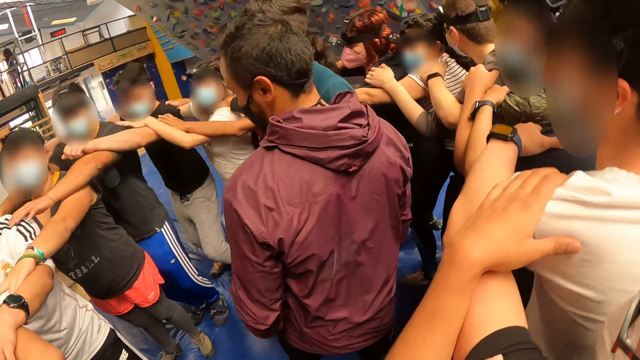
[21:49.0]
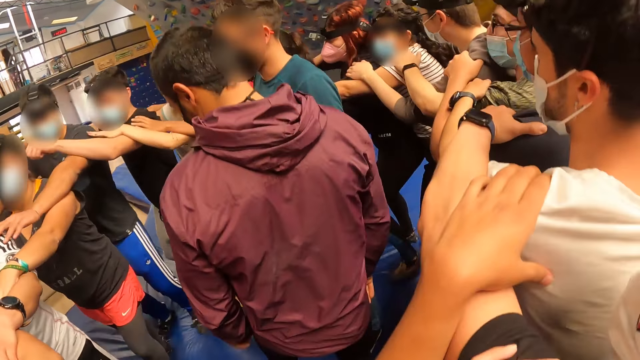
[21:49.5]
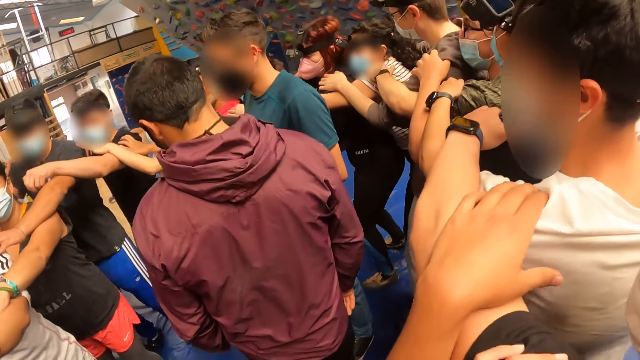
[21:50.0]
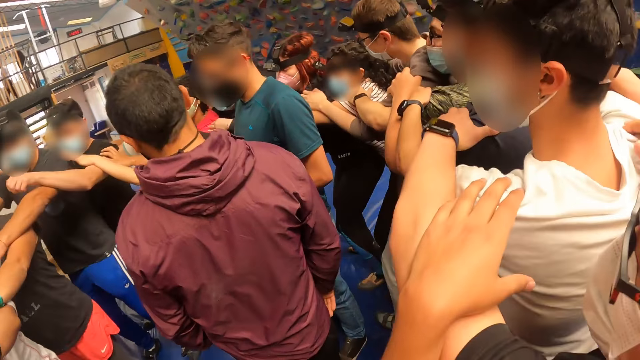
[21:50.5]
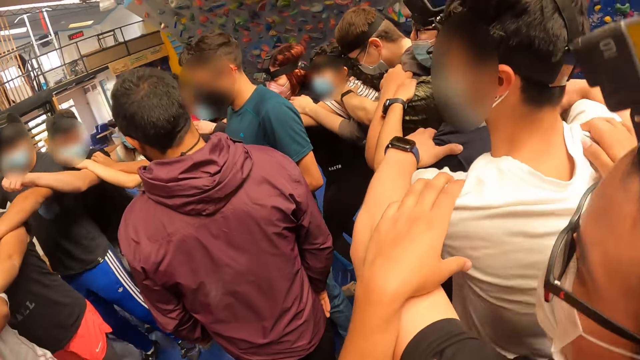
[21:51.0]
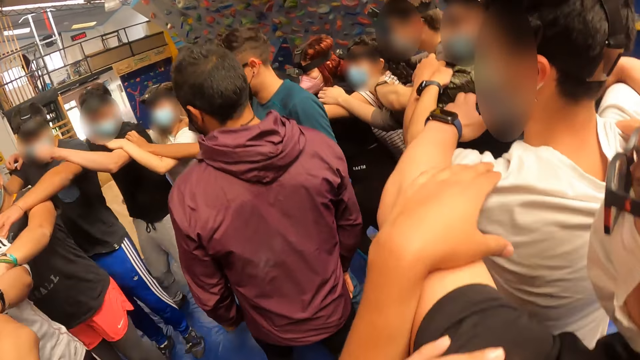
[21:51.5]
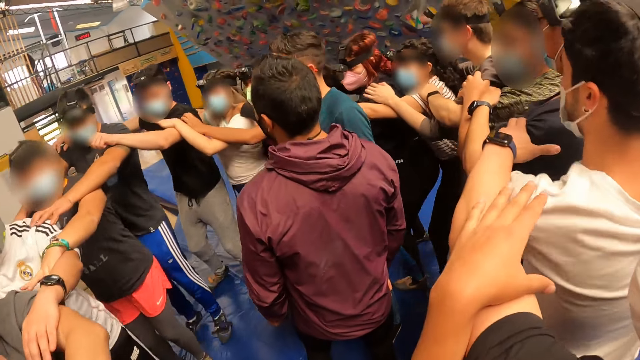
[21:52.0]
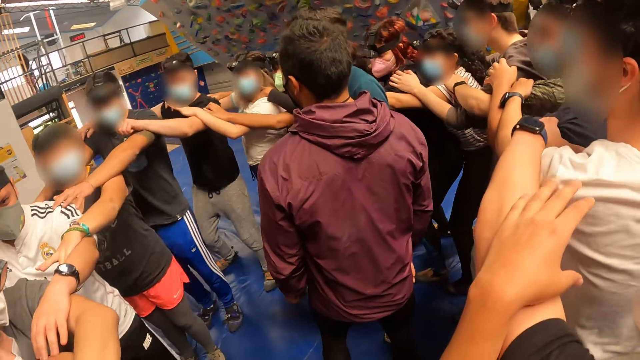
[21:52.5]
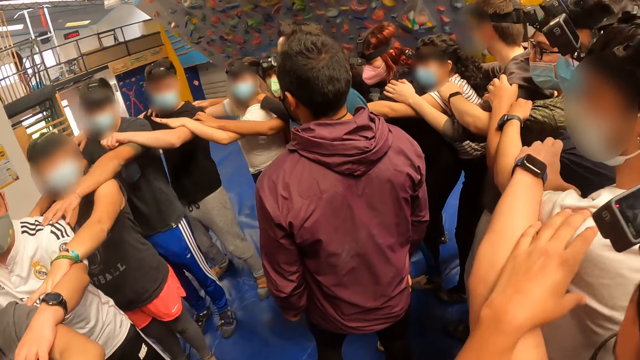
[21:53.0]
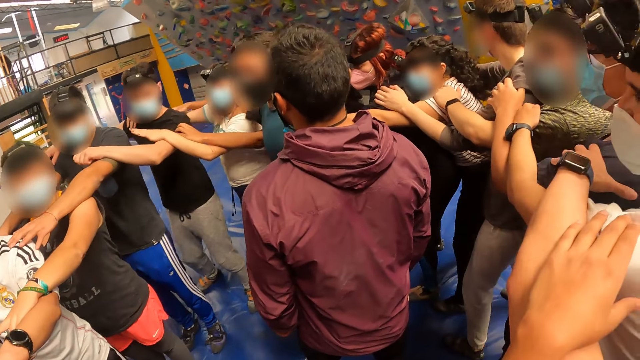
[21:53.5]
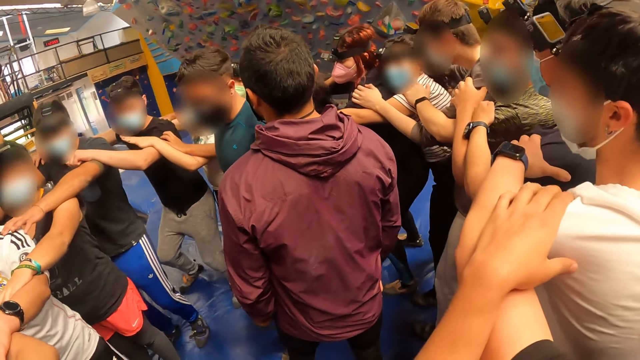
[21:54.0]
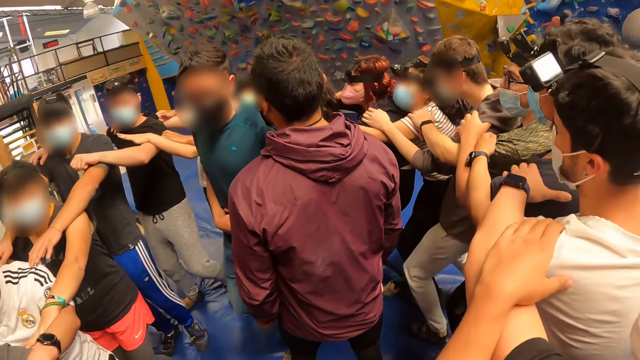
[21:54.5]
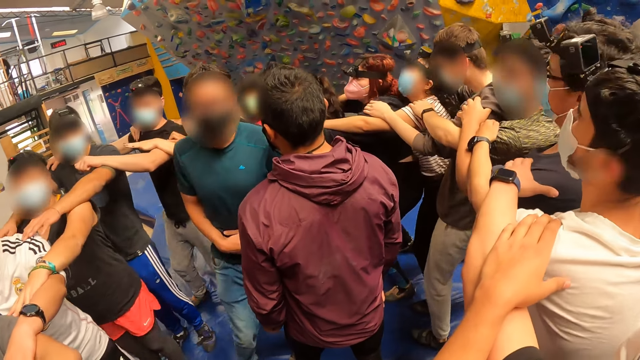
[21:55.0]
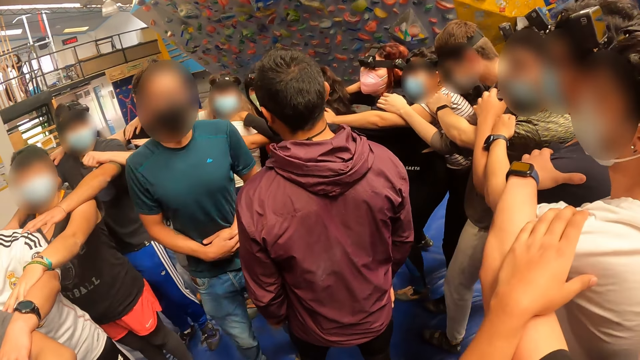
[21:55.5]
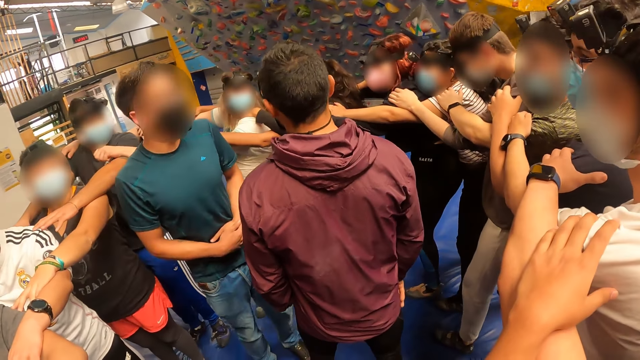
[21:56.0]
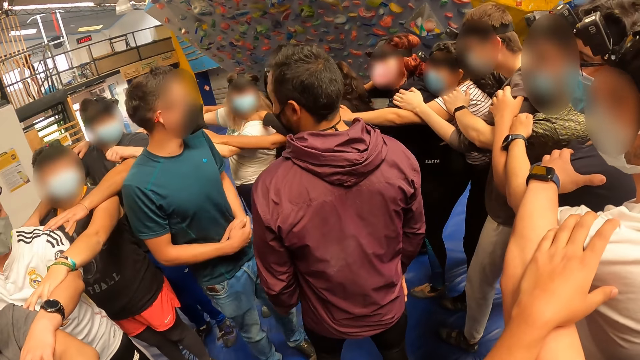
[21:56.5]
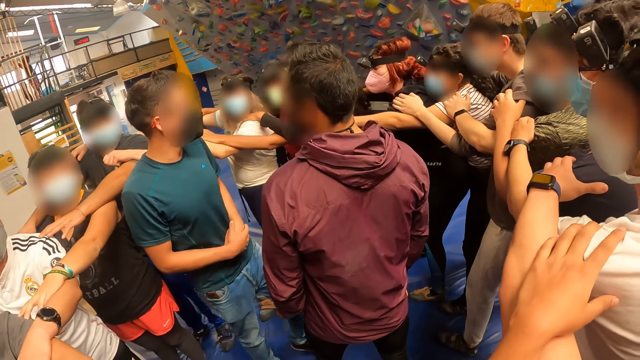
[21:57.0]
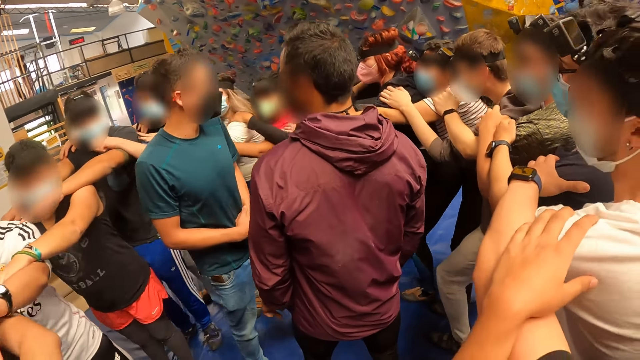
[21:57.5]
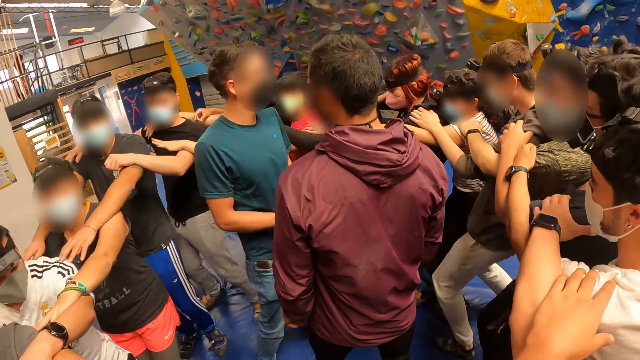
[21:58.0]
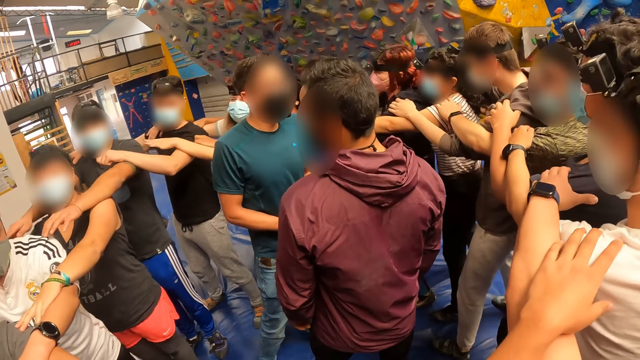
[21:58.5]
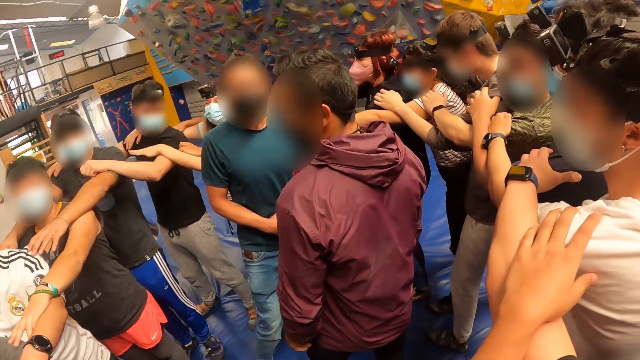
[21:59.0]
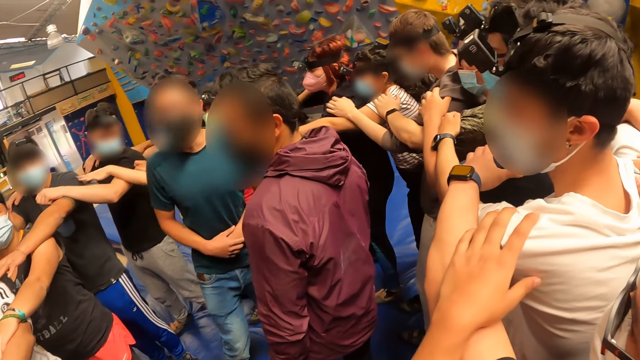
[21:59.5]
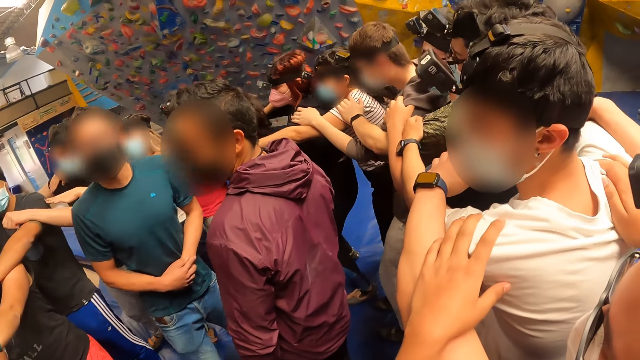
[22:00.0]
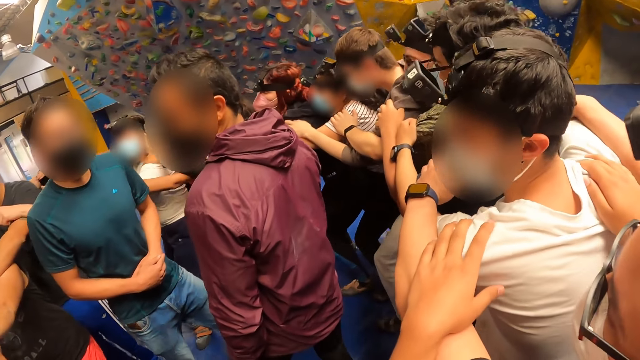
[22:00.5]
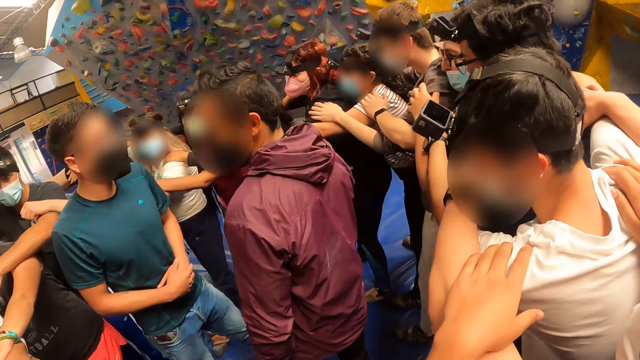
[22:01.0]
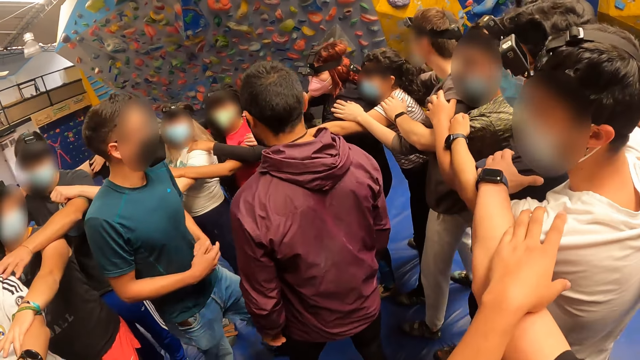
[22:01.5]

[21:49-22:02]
The camera wearer moves on the crash pads. They squat. They look around.

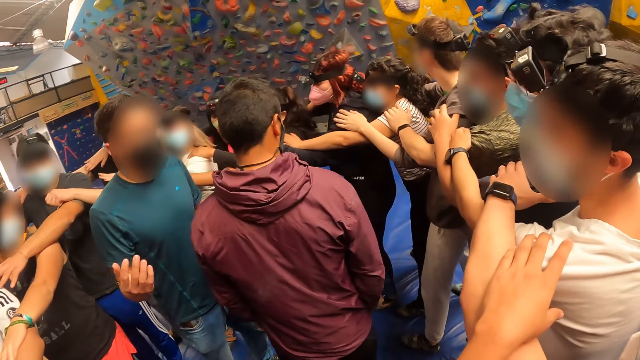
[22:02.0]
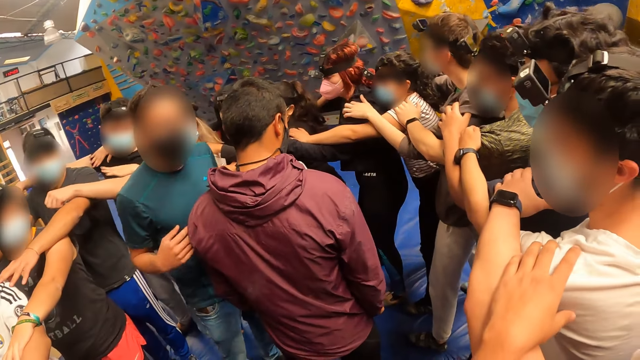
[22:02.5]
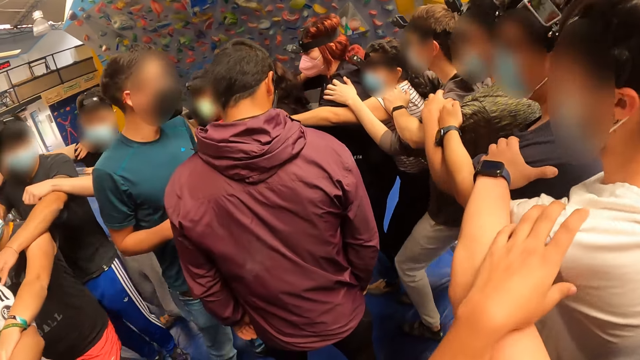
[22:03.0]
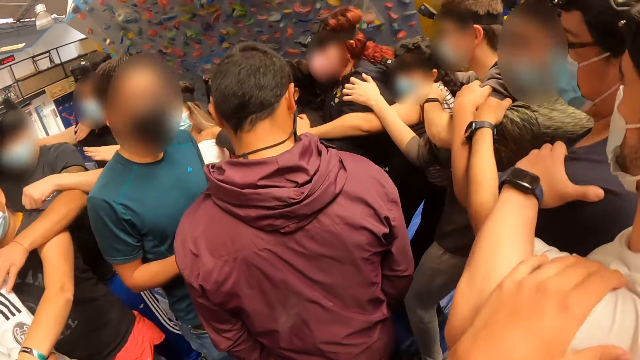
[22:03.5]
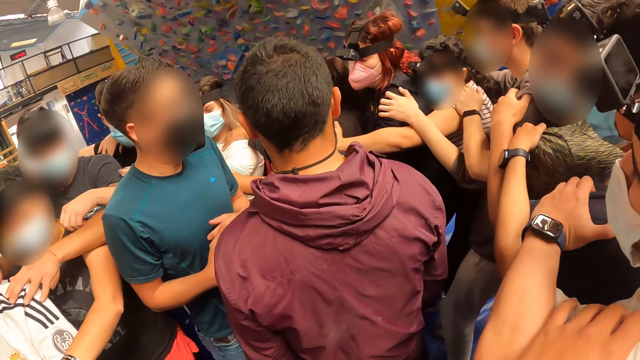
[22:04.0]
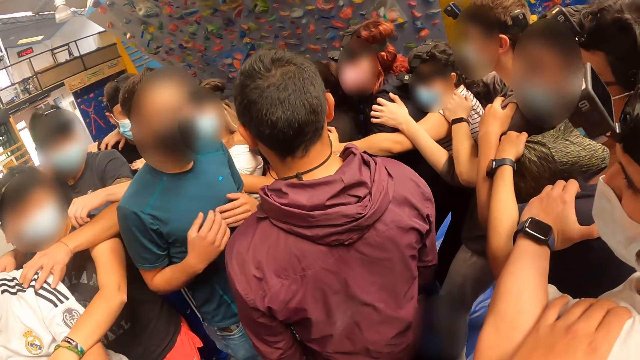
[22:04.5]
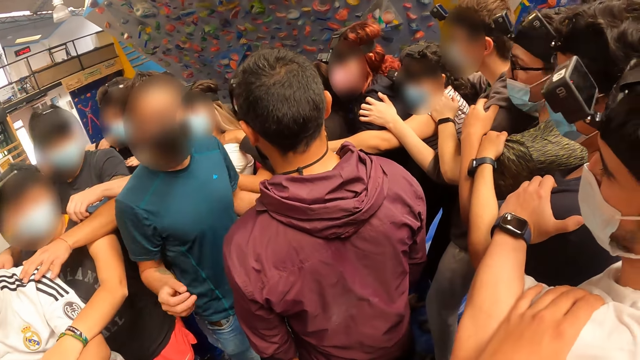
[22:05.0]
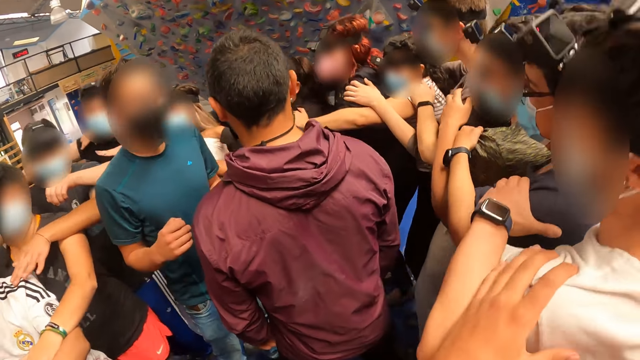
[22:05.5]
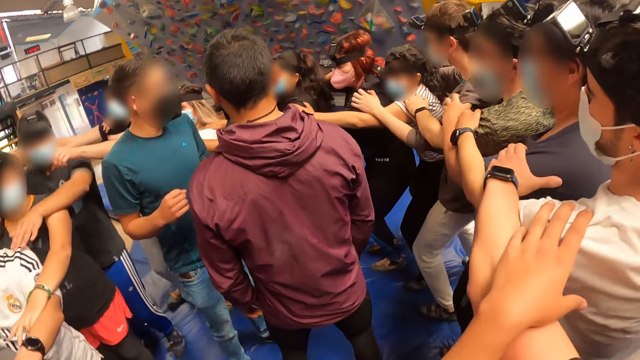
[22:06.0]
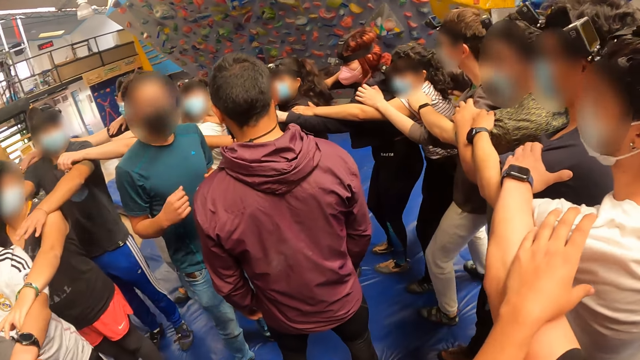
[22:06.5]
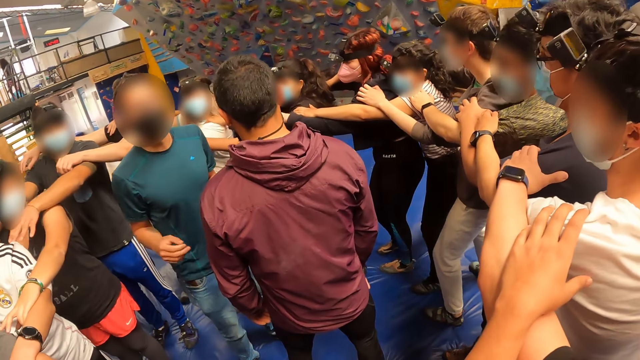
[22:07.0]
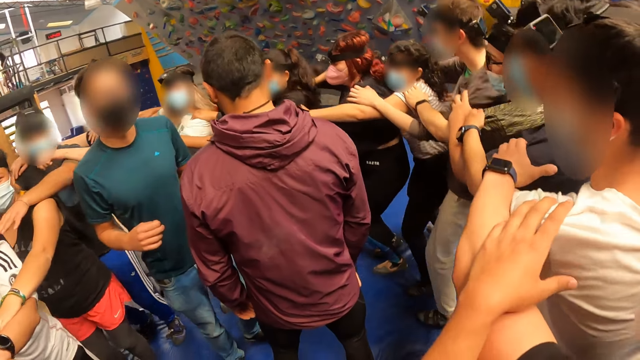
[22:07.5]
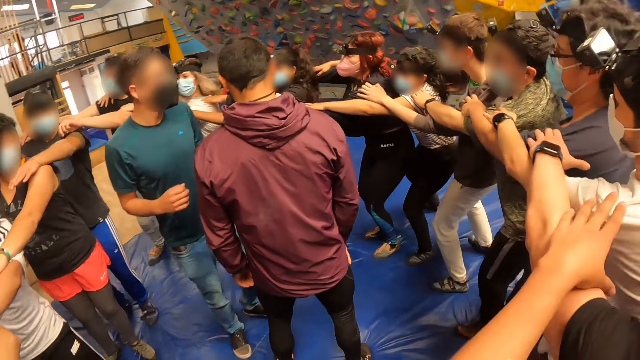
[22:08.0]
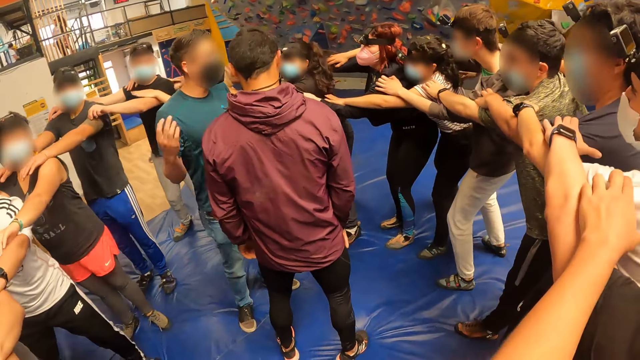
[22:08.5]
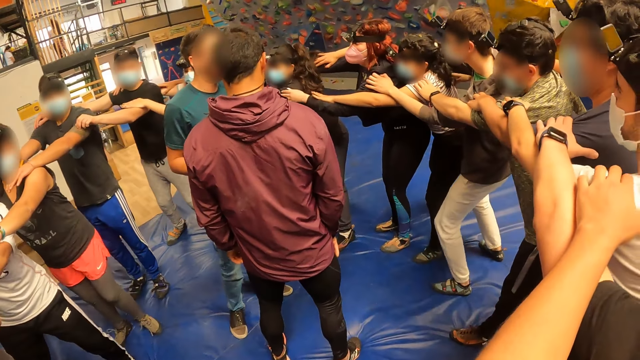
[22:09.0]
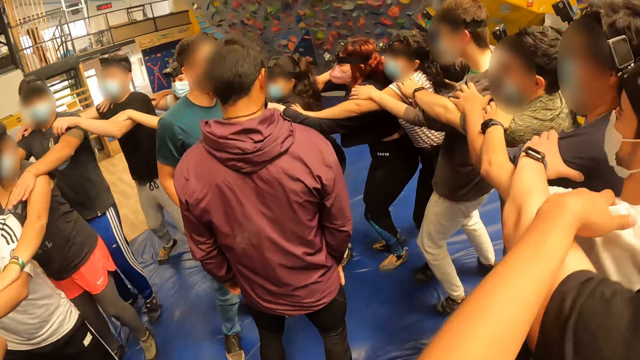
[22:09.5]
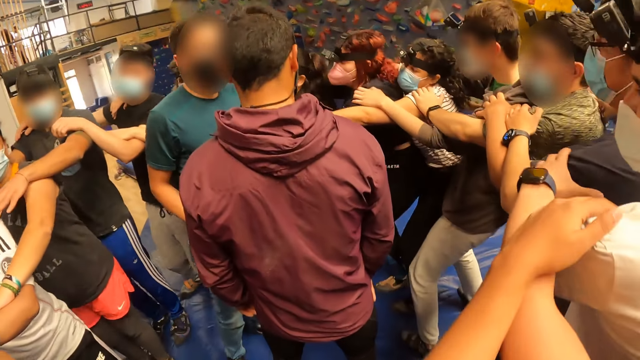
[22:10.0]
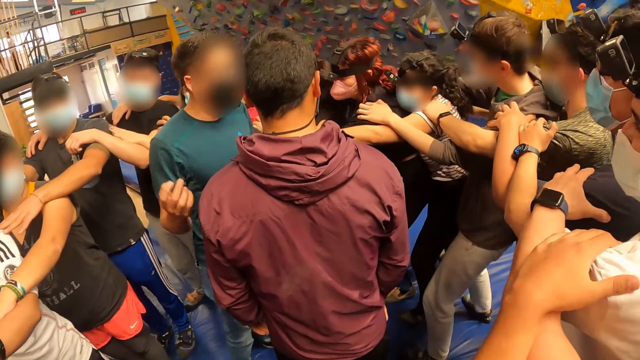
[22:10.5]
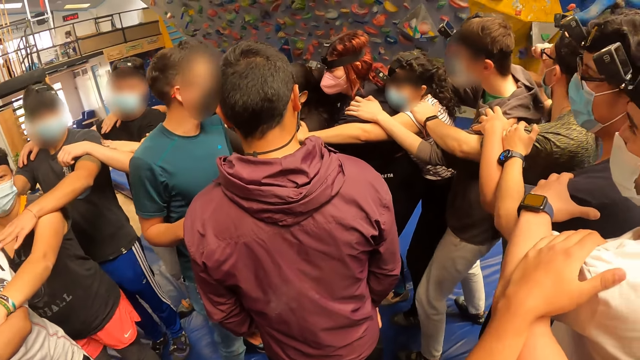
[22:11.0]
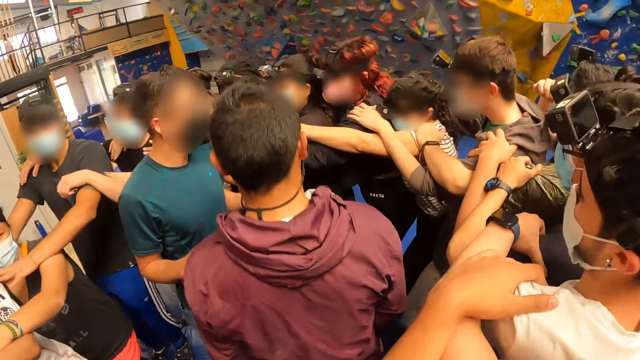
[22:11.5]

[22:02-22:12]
The camera wearer squats. They look around. They squat. They jump.
